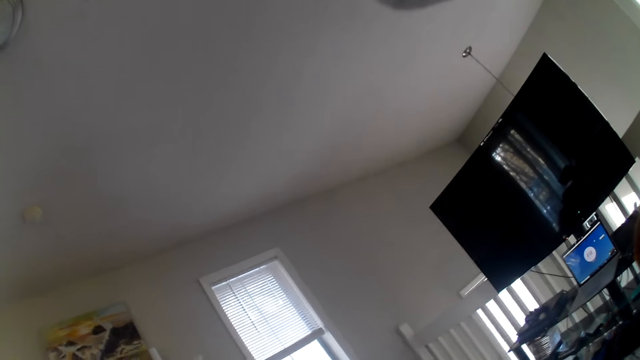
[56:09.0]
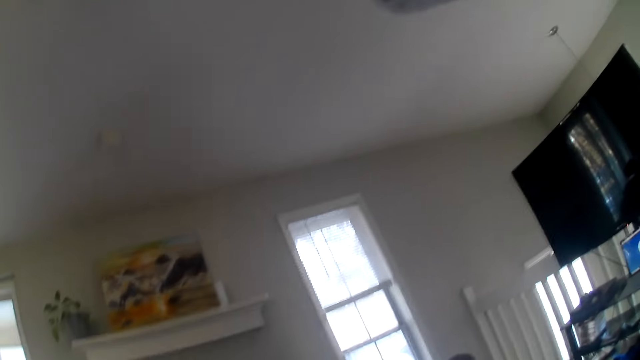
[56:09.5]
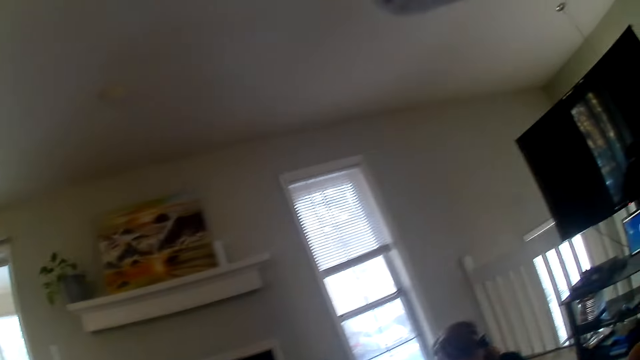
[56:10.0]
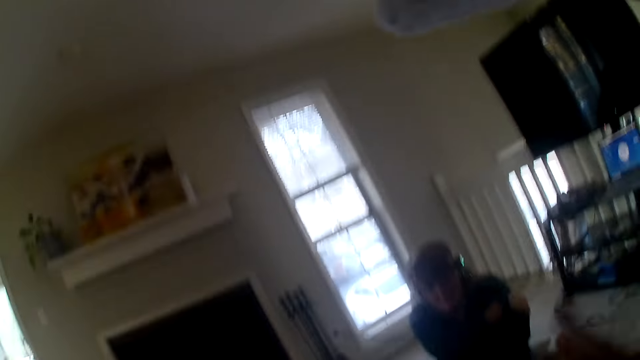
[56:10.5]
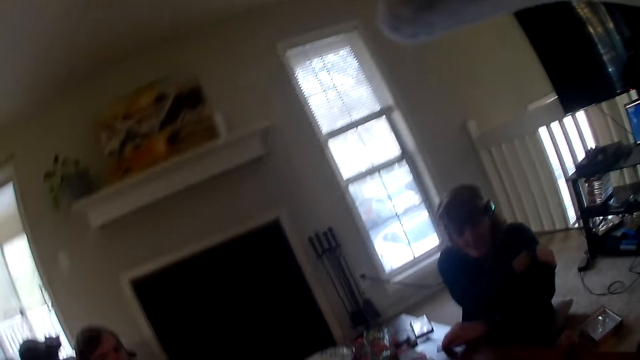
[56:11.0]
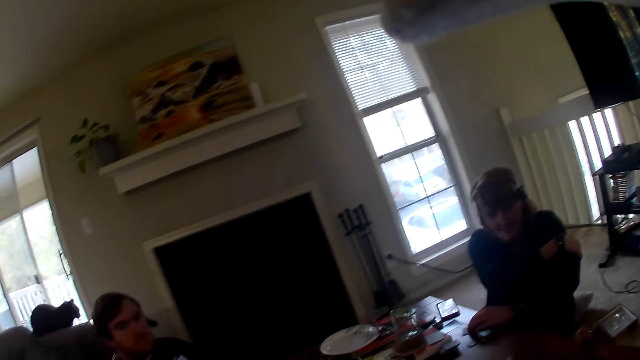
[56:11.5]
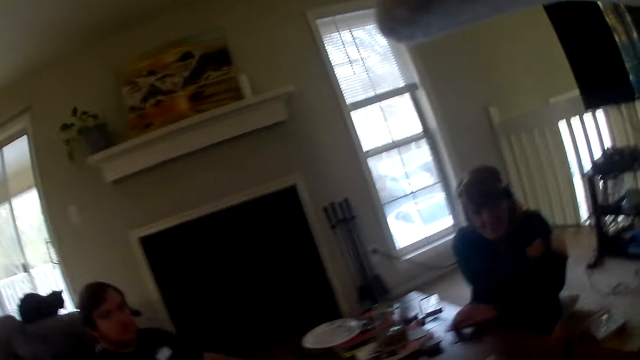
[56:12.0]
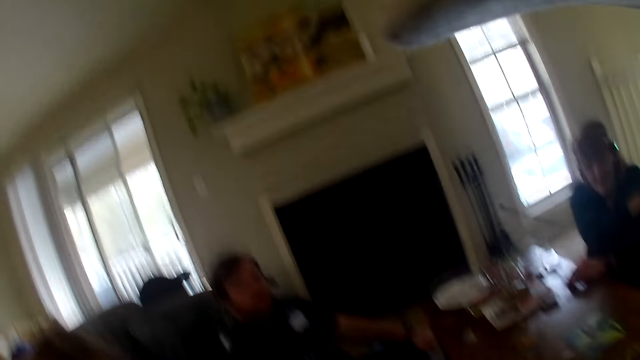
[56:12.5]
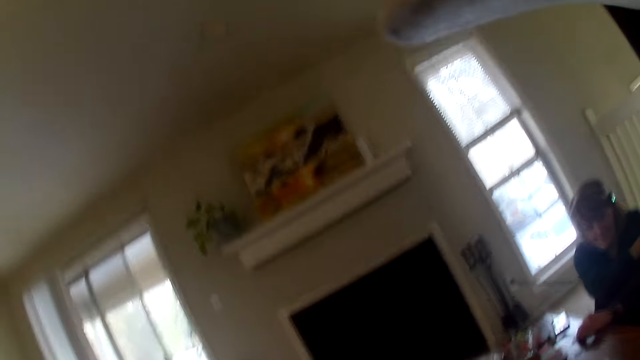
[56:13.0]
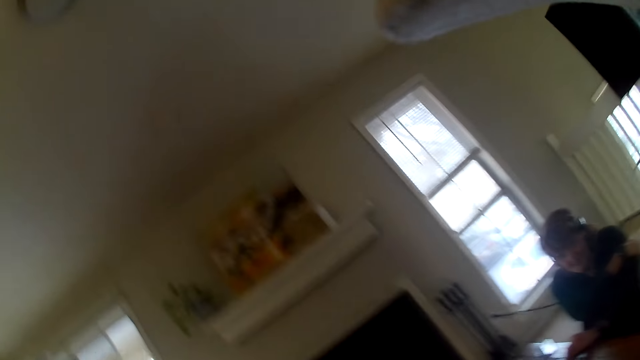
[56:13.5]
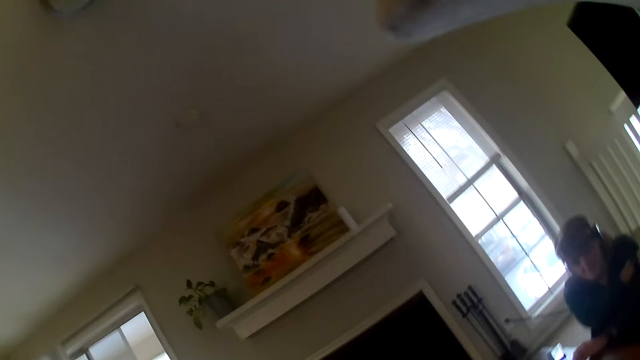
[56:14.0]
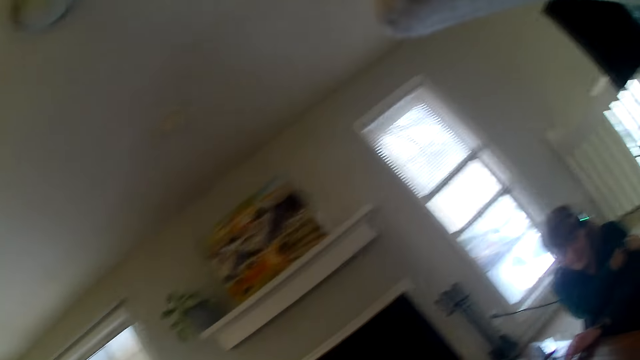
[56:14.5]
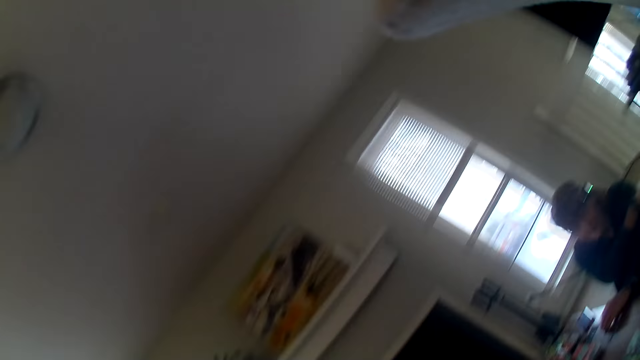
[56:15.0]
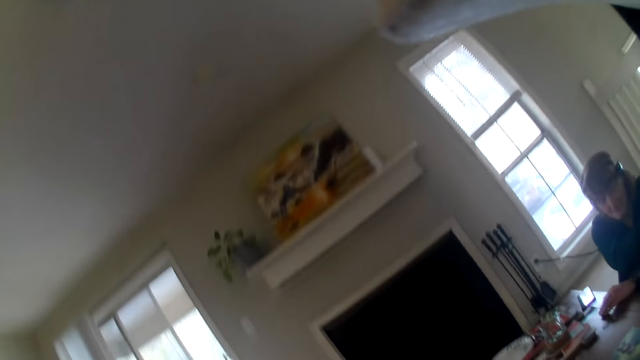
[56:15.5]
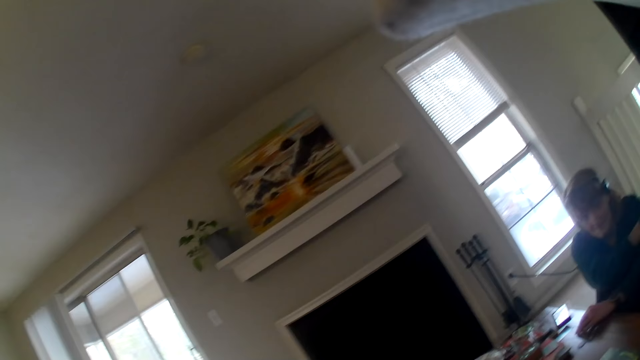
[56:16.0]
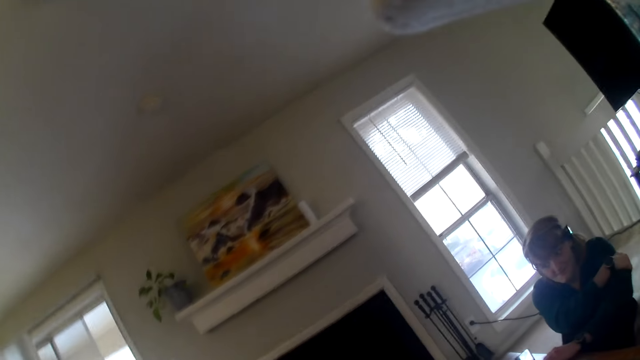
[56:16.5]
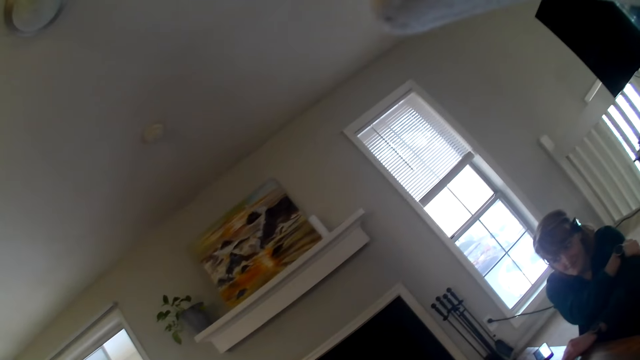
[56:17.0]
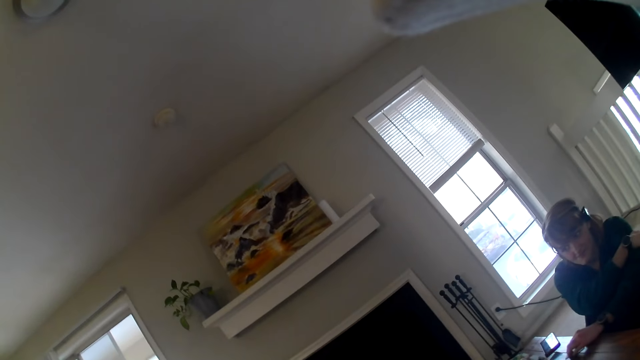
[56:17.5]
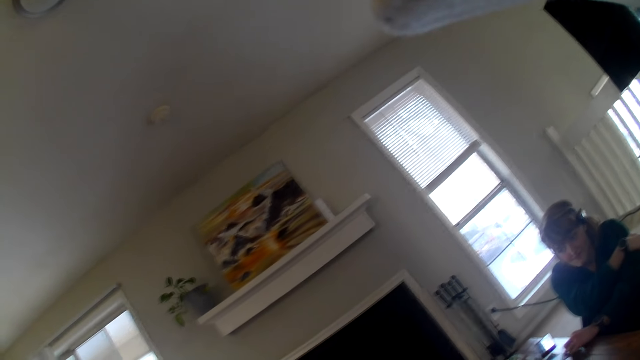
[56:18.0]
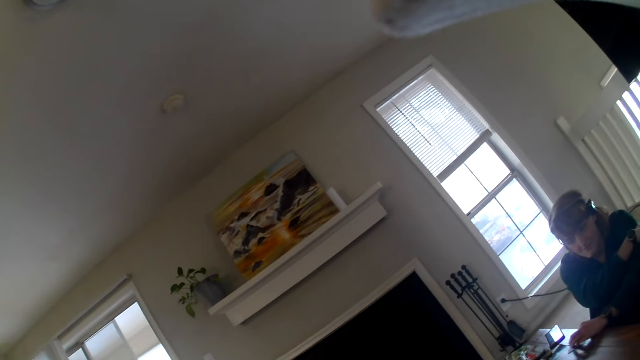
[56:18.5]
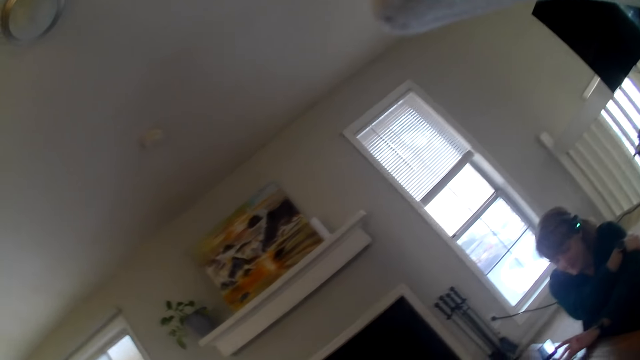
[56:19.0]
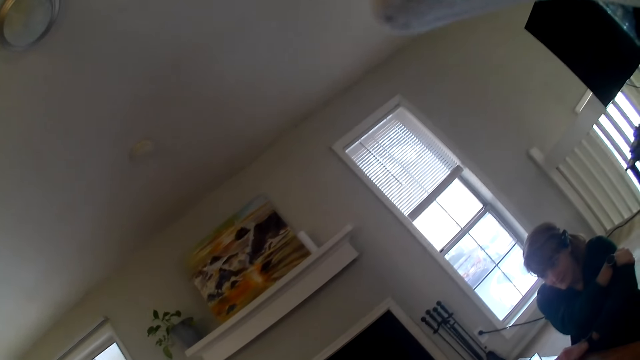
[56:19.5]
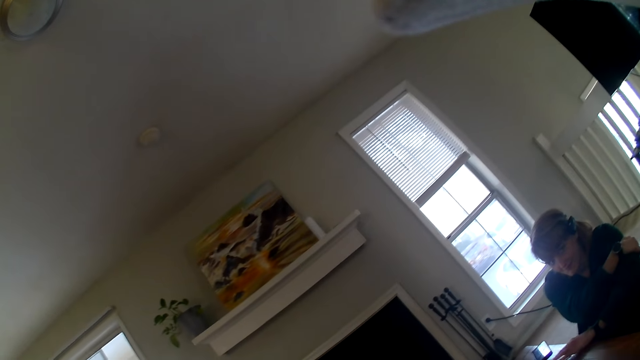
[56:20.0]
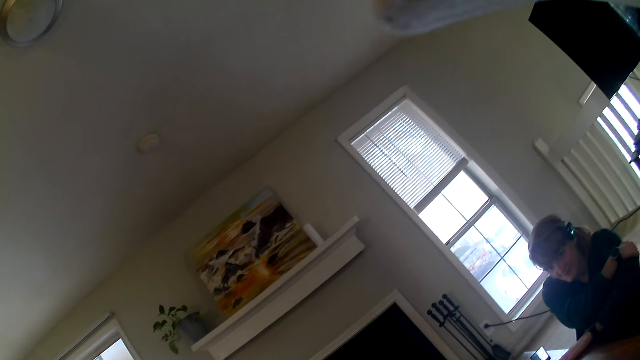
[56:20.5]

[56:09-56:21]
The camera wearer looks around the room. The woman holds a card on the table.

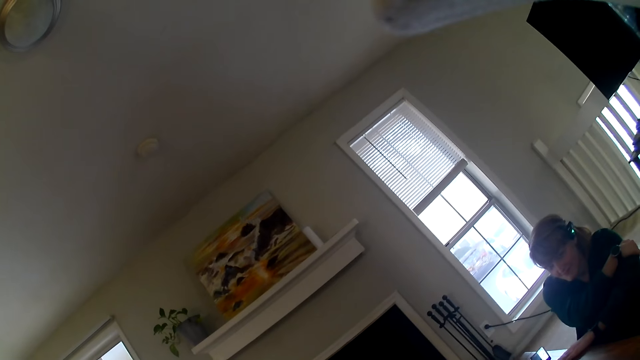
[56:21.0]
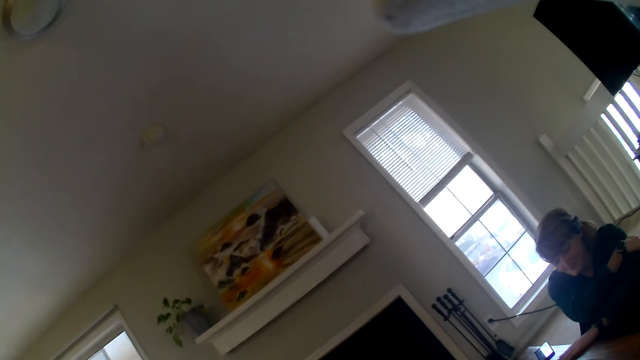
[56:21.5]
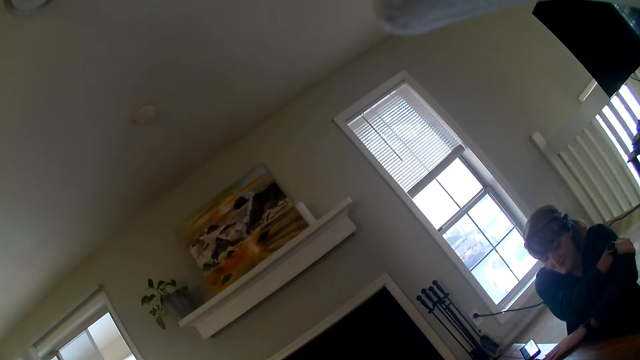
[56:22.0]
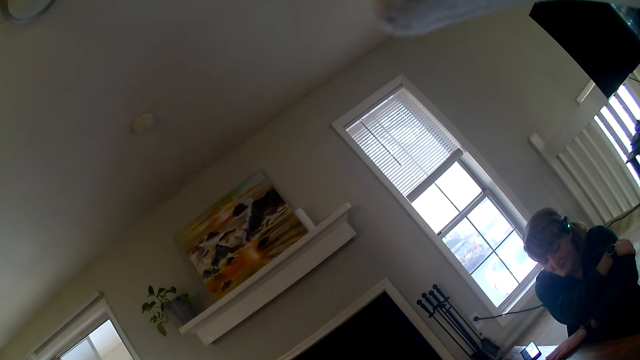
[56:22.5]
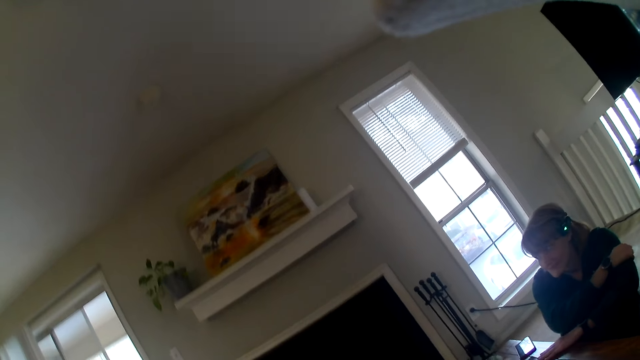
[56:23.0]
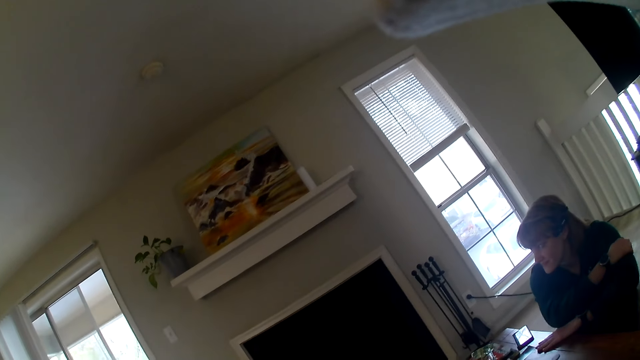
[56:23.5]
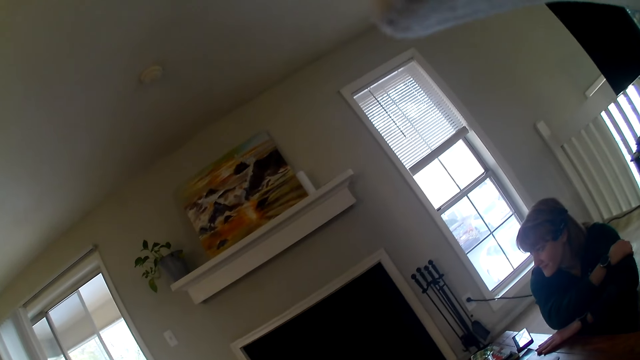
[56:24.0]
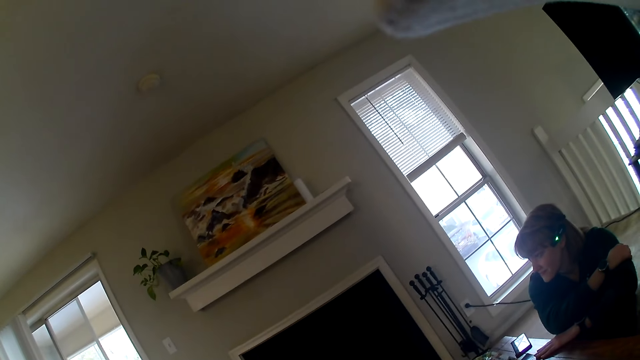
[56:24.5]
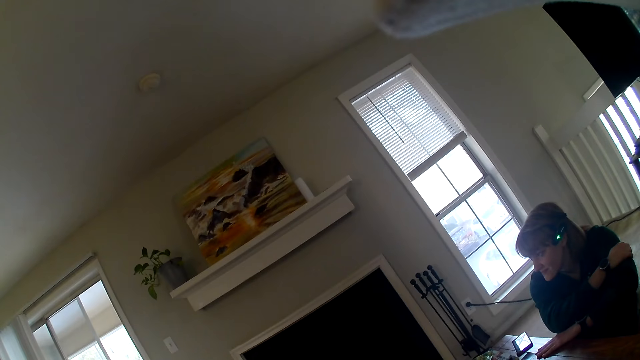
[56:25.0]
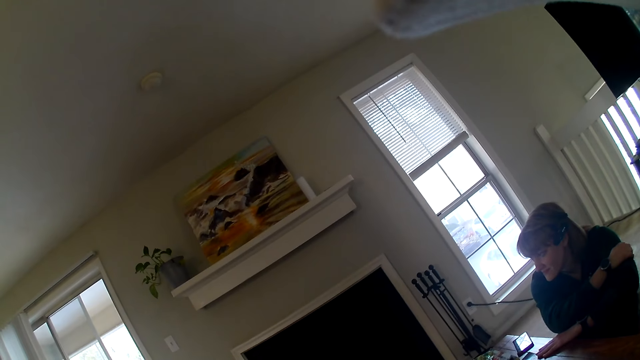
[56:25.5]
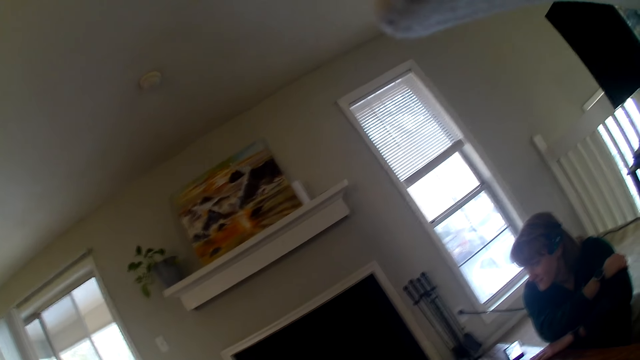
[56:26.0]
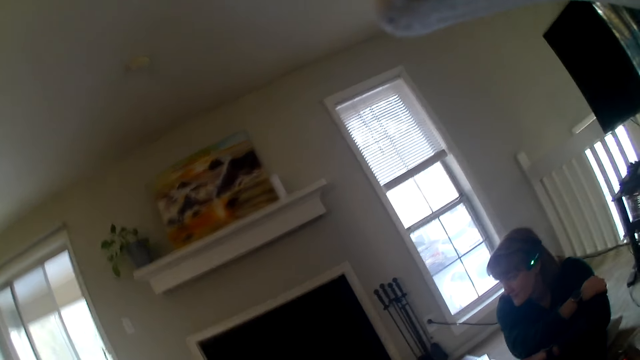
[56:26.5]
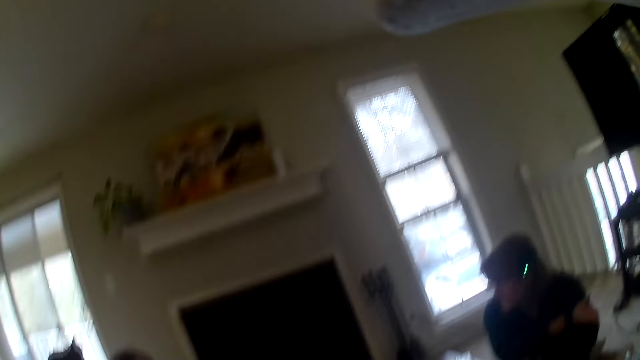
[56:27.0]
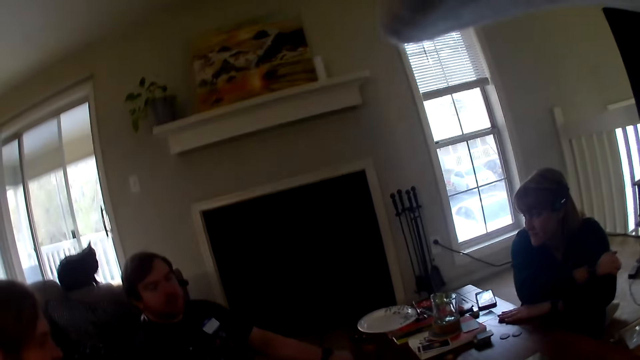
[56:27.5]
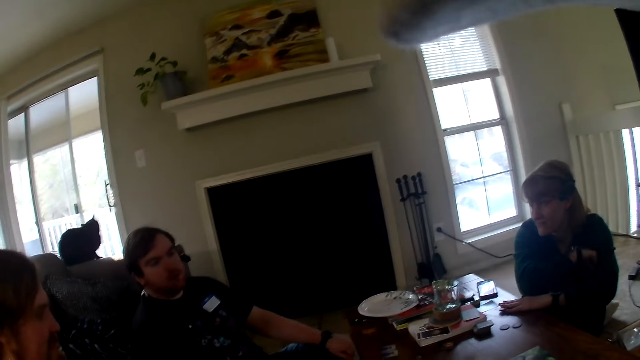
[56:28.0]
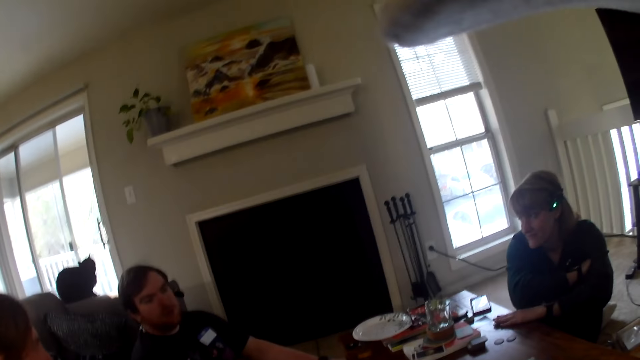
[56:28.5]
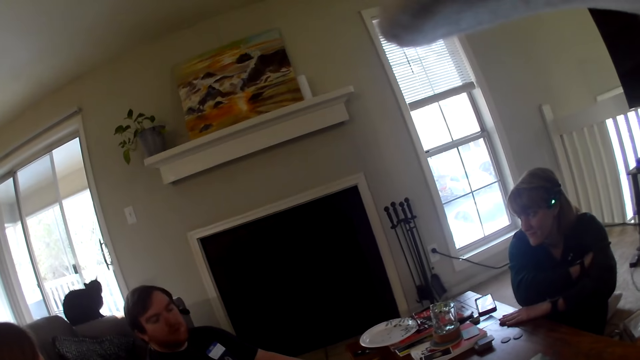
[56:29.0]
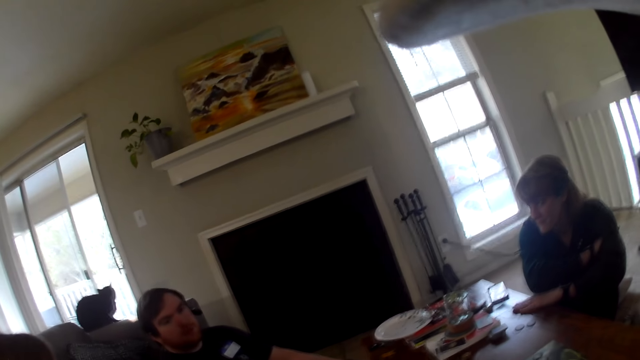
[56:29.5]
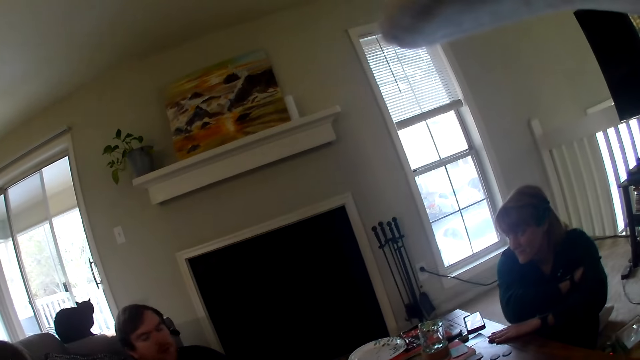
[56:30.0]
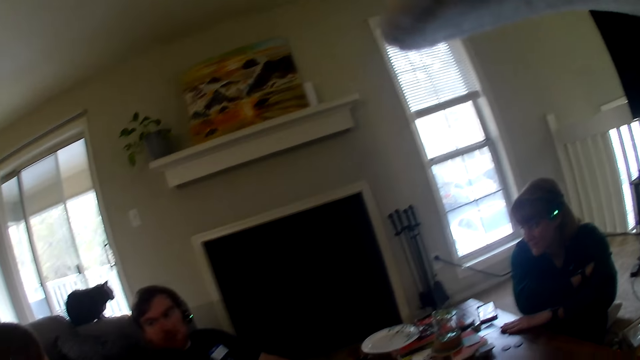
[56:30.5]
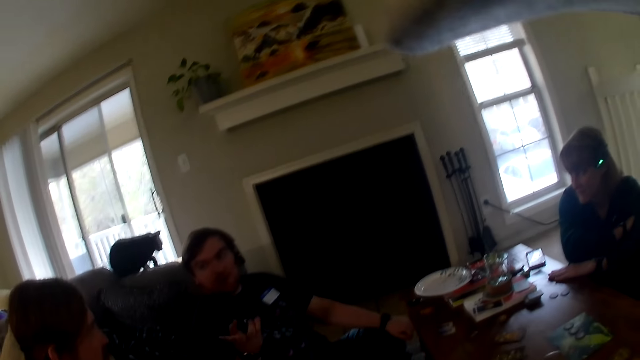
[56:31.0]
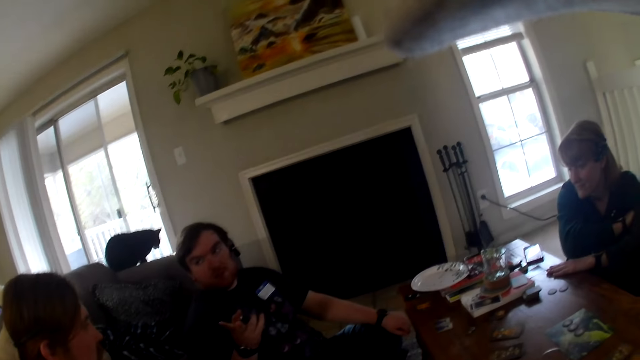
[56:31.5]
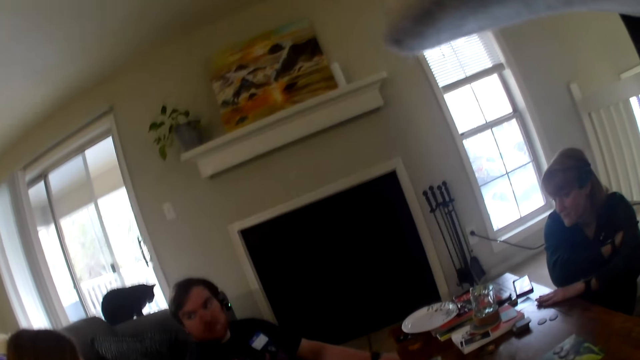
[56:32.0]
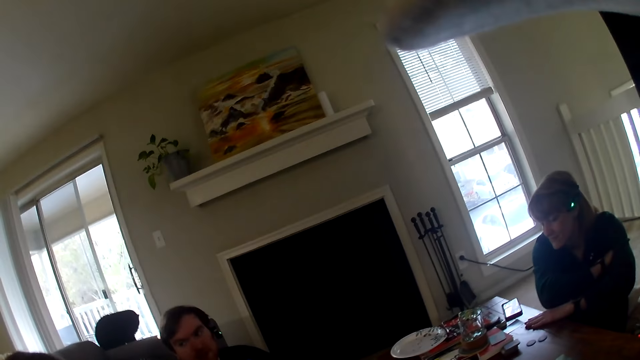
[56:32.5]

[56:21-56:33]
The woman looks at a man. The camera wearer looks at the man. The man gestures at another man.
